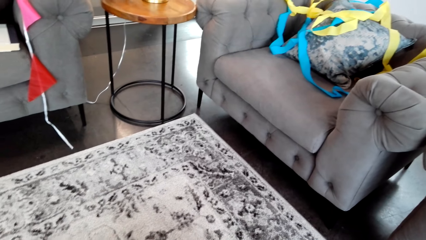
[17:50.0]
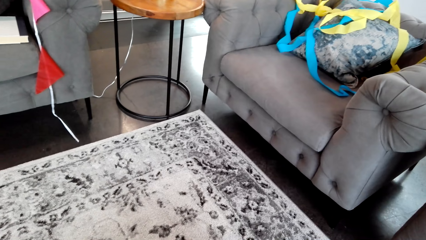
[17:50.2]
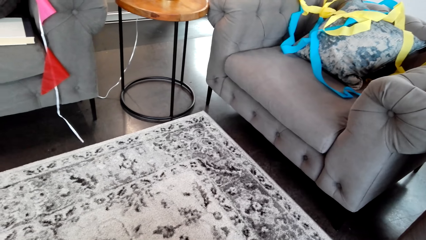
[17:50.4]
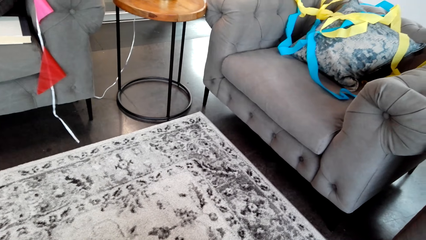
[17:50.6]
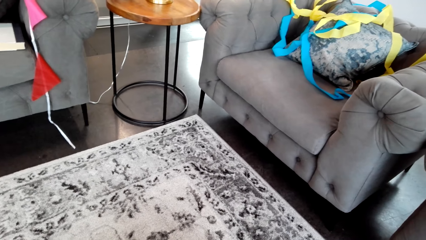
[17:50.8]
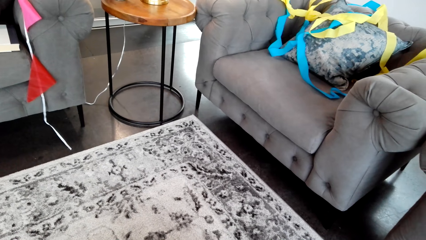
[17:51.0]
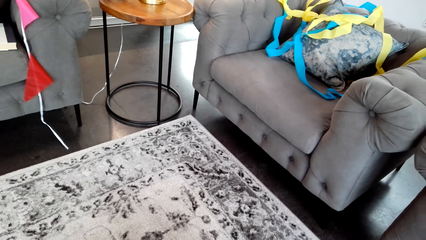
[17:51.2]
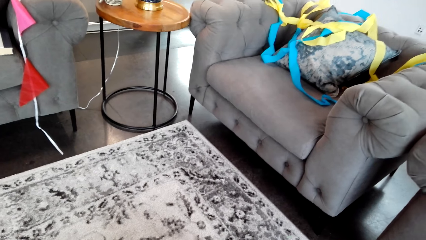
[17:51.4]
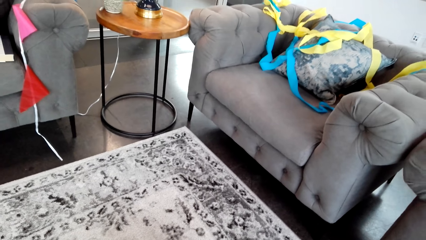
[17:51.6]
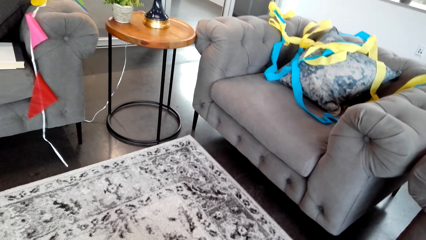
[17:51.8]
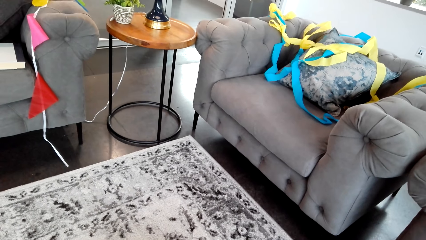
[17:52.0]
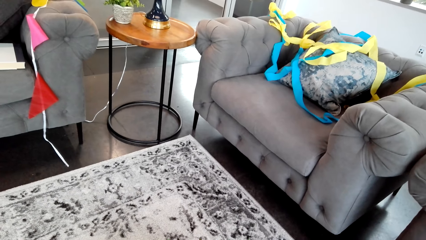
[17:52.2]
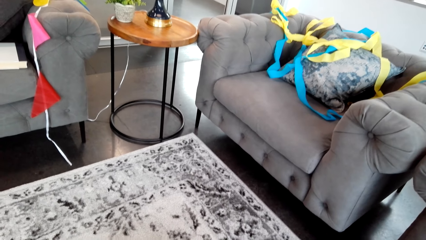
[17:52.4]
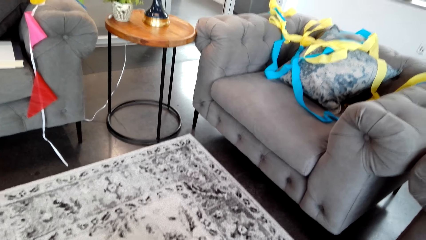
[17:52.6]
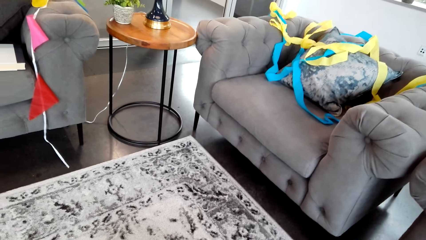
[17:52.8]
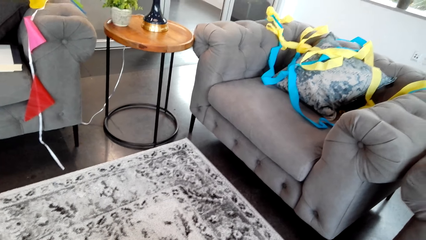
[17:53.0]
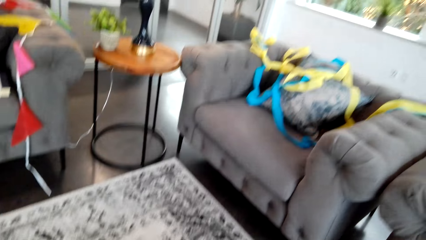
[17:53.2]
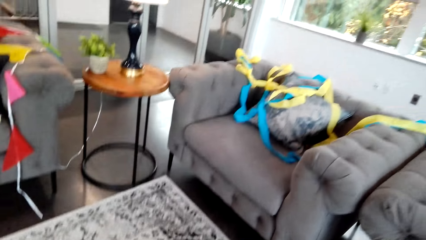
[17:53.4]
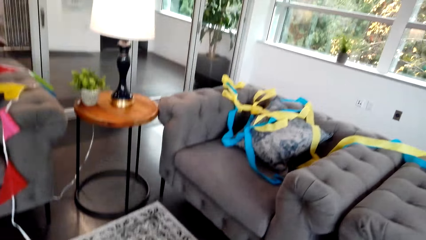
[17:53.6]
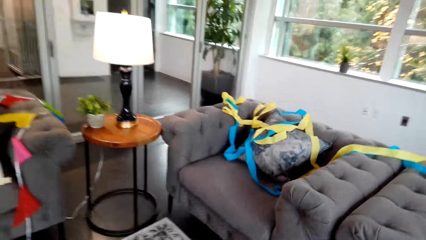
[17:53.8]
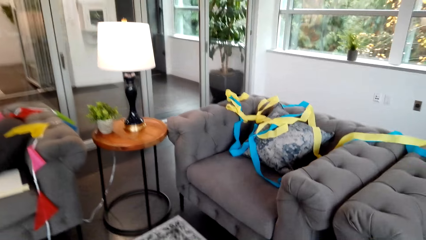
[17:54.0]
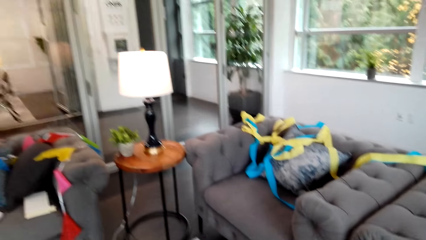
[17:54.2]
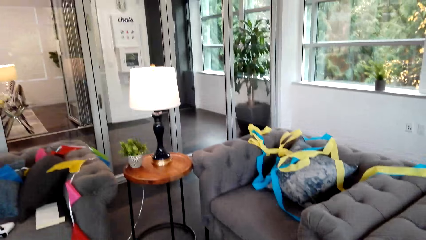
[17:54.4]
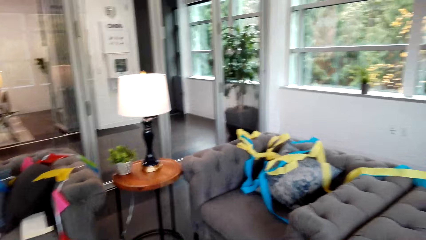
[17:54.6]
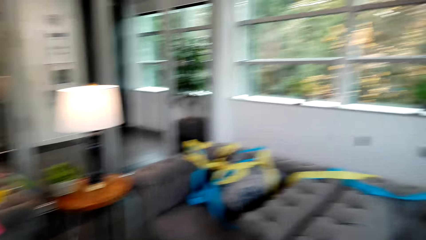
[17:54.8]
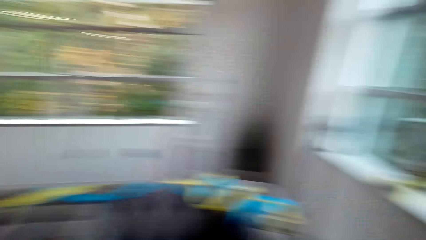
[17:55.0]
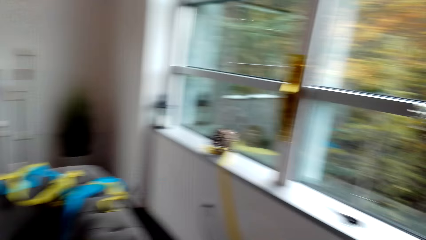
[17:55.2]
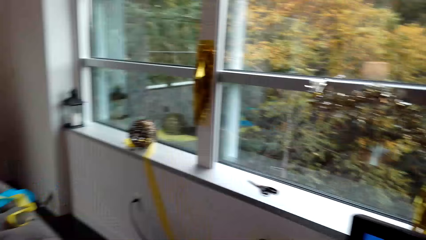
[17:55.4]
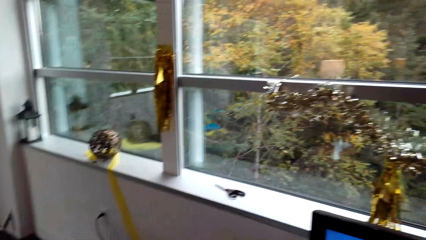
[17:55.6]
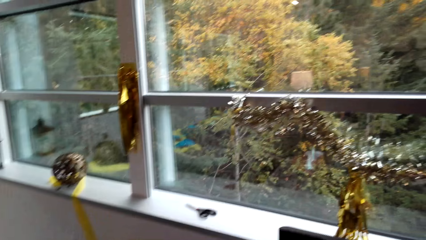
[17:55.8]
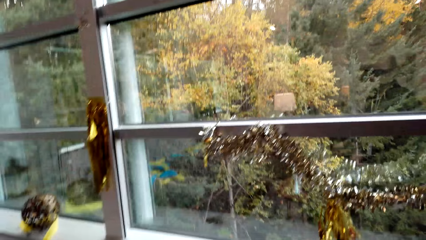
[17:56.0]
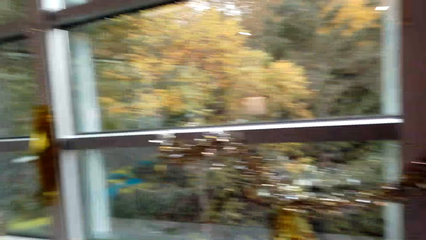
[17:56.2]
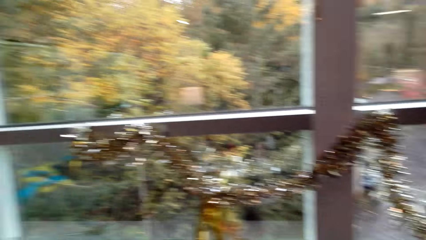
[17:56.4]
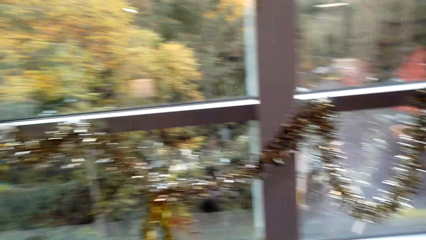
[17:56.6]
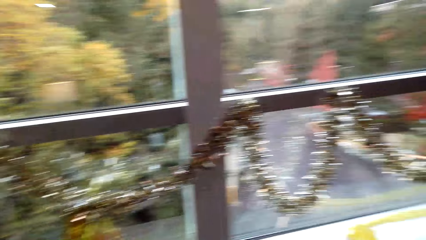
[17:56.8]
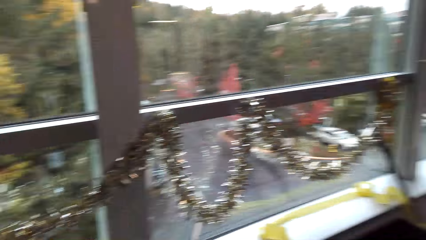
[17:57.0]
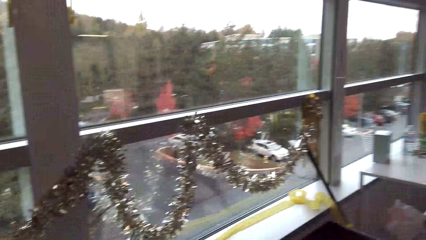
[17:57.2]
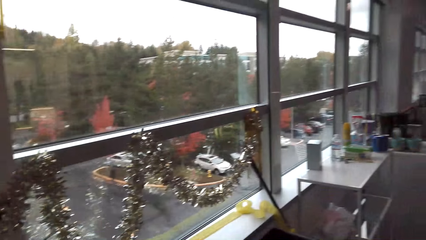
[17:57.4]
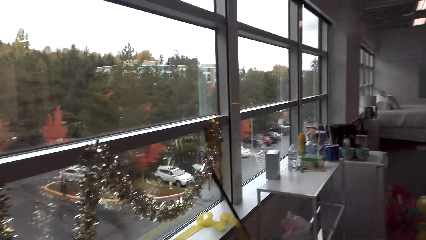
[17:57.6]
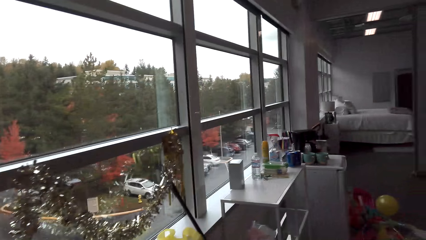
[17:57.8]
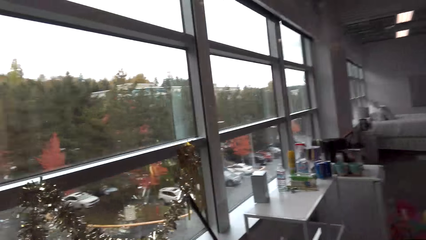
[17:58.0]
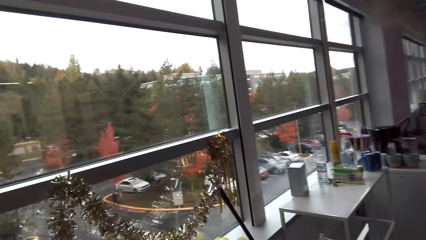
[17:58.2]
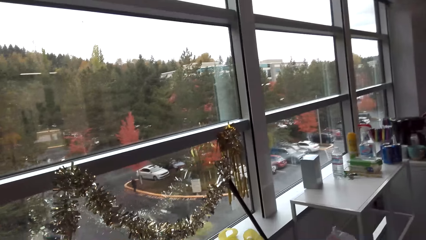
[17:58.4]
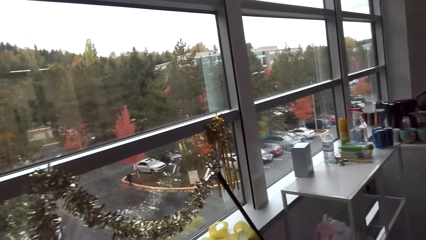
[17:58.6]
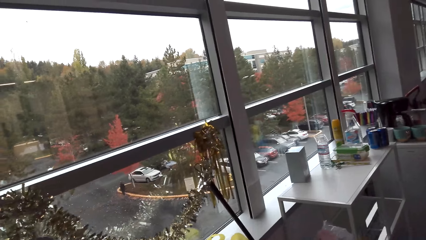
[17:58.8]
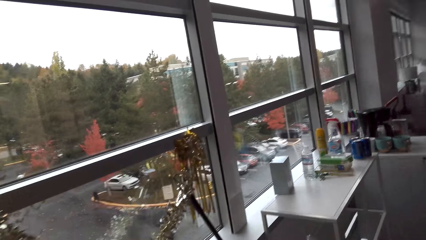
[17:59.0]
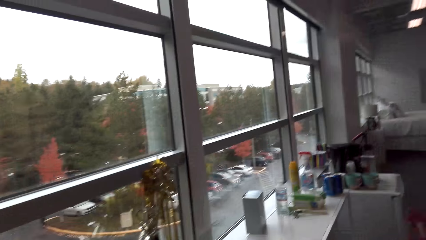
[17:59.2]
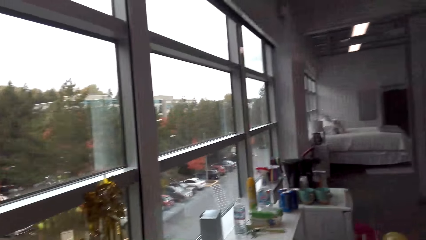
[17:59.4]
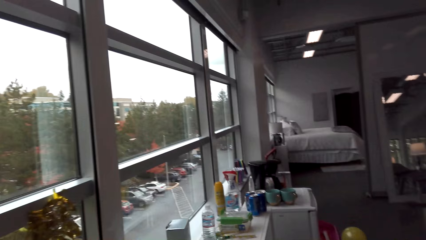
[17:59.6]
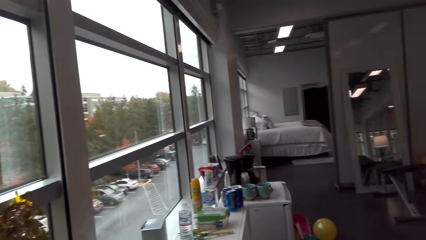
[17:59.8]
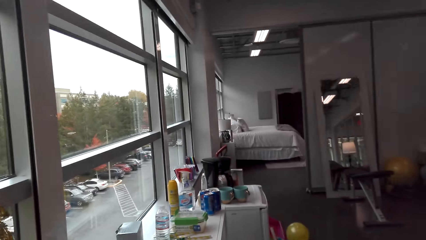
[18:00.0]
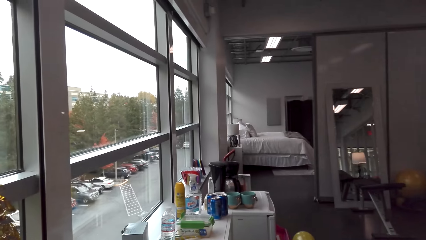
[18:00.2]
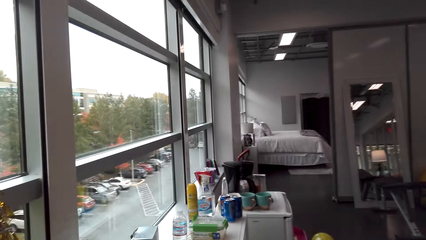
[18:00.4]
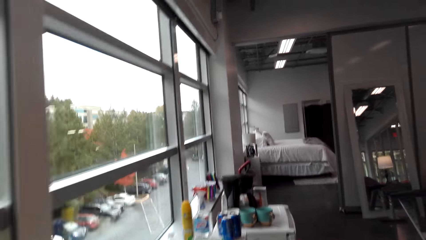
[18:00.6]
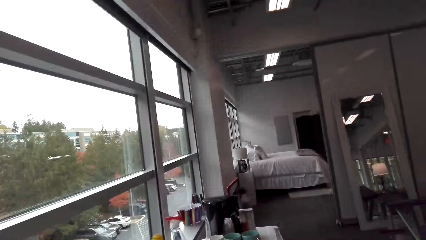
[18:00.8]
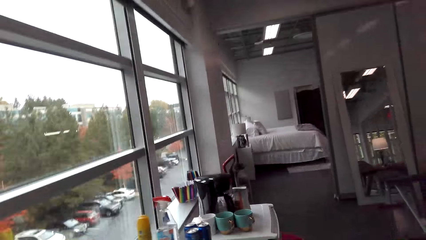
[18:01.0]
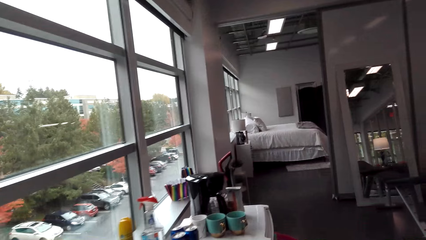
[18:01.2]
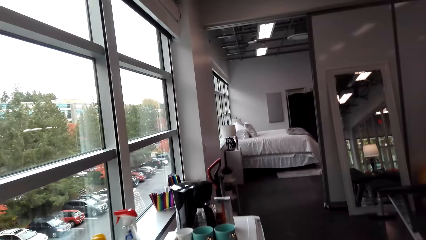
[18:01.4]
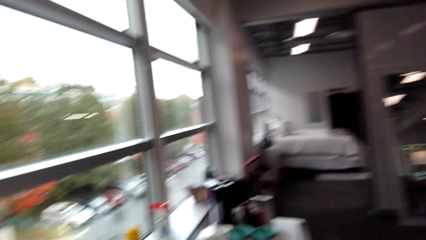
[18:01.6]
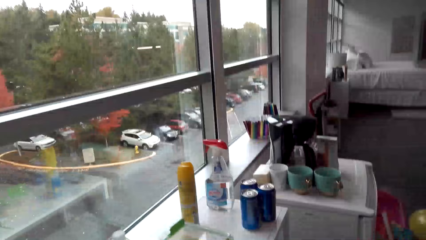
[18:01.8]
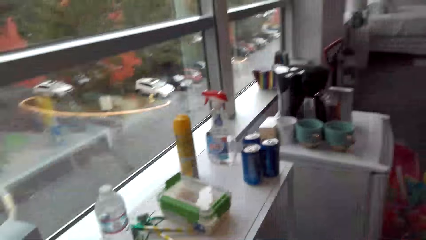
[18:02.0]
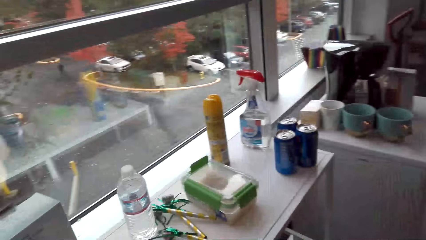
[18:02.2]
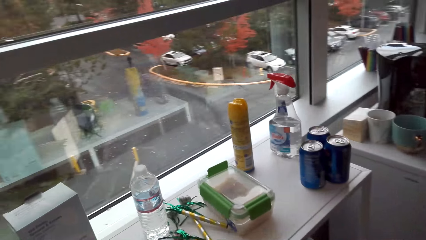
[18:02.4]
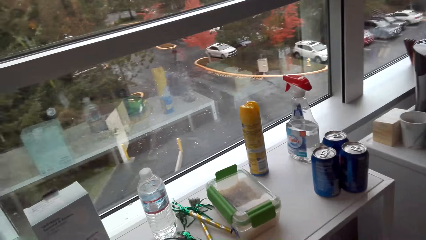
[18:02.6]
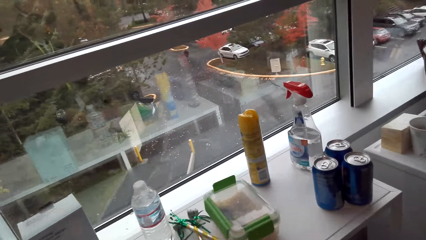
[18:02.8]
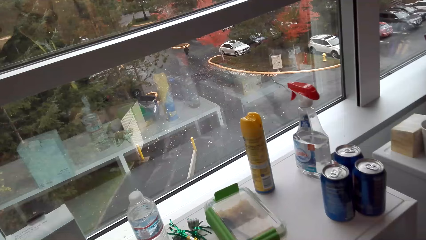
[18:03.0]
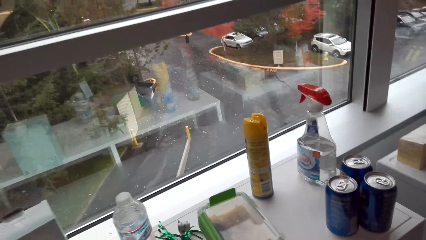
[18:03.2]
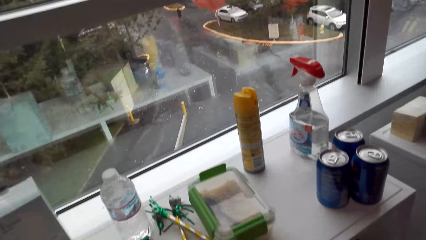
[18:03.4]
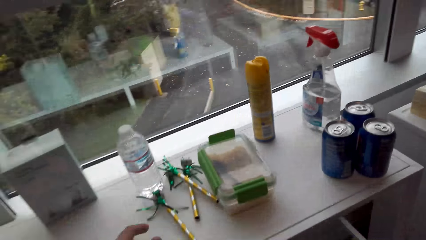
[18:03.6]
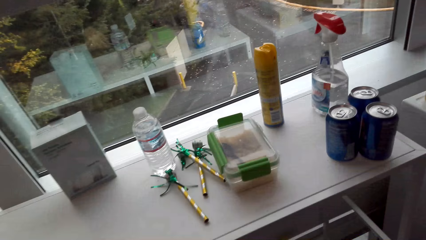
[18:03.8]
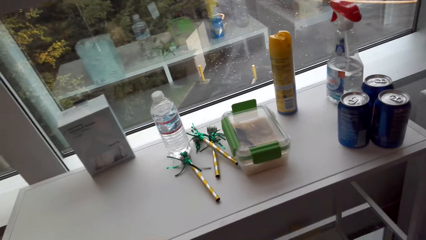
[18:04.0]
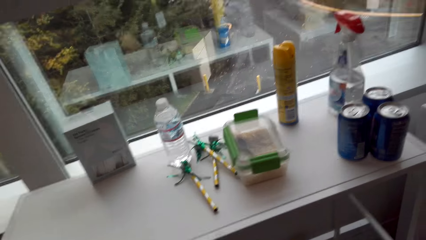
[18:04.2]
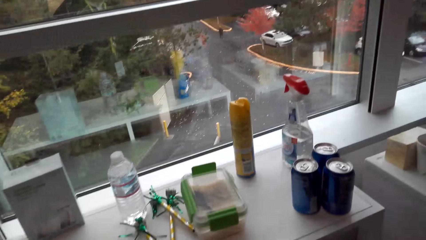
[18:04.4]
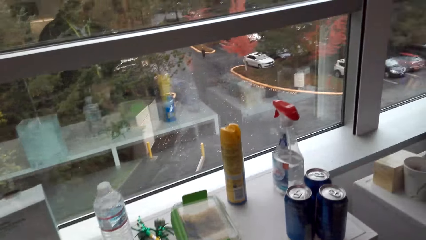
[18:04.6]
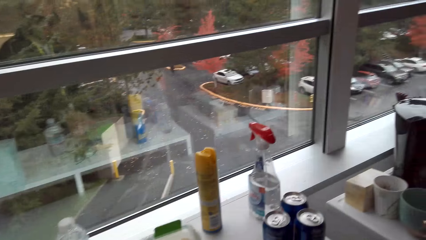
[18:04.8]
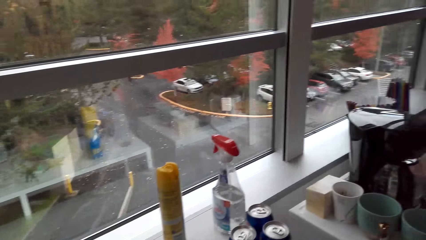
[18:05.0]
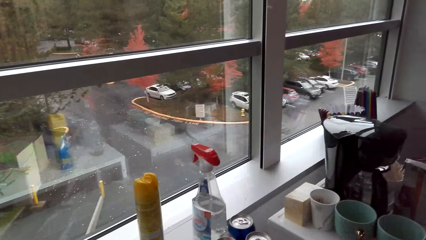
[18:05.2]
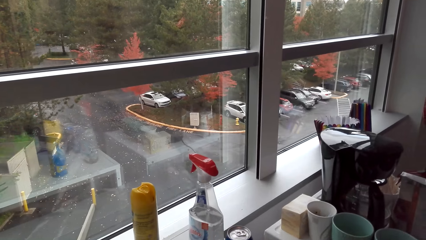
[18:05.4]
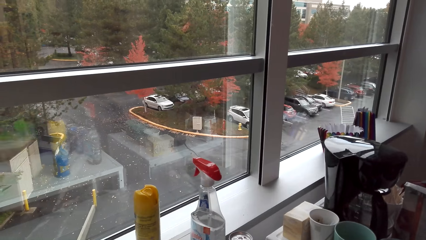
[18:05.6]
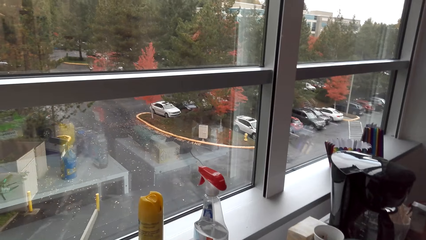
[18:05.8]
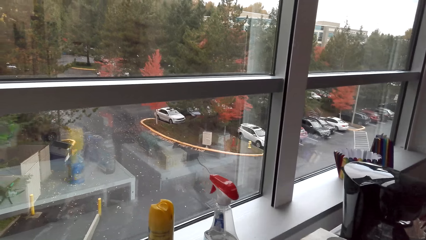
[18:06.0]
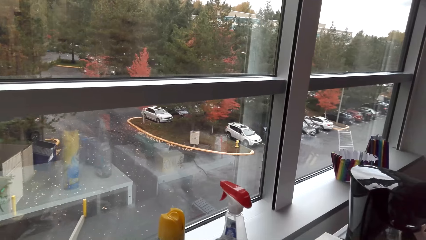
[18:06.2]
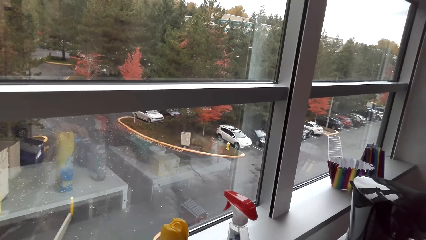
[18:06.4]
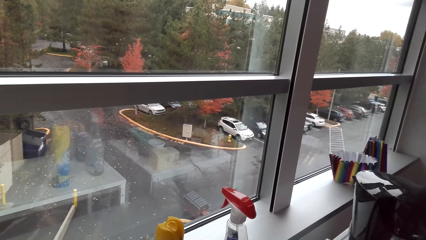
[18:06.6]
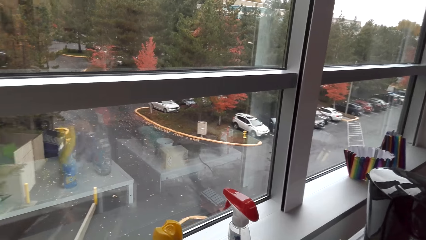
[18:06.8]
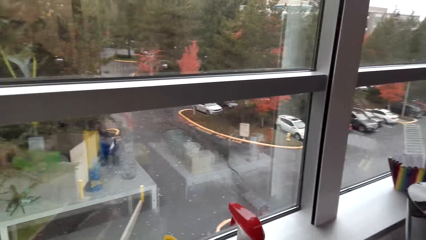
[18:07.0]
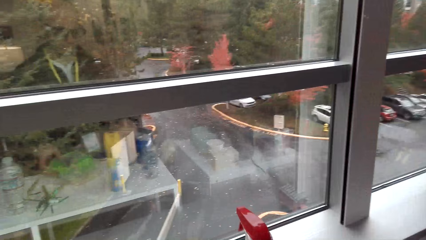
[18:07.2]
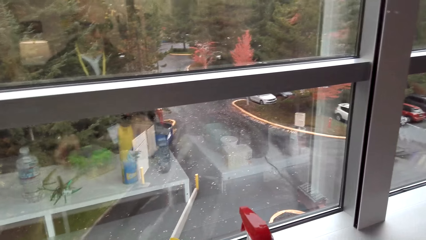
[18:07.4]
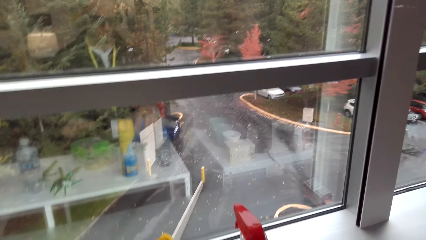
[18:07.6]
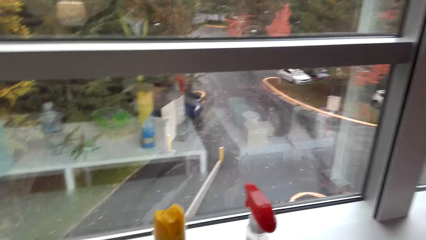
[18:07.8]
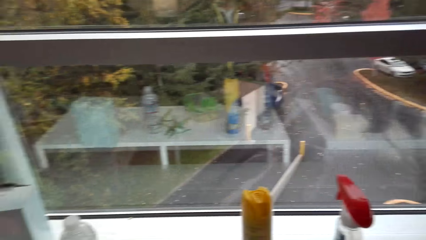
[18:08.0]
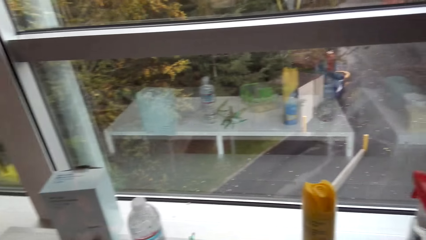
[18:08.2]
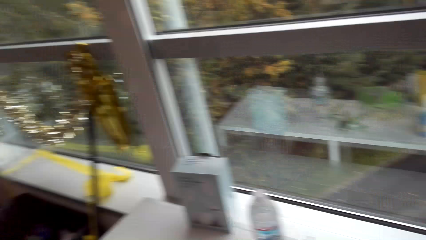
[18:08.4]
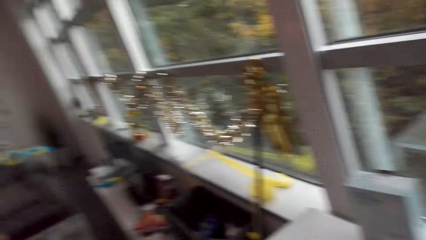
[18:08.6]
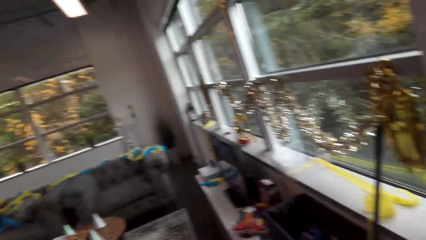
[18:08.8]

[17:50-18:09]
The camera wearer moves around the room.
